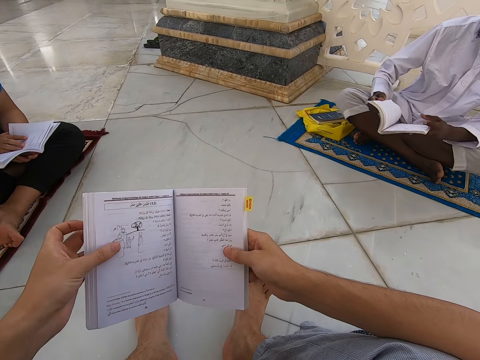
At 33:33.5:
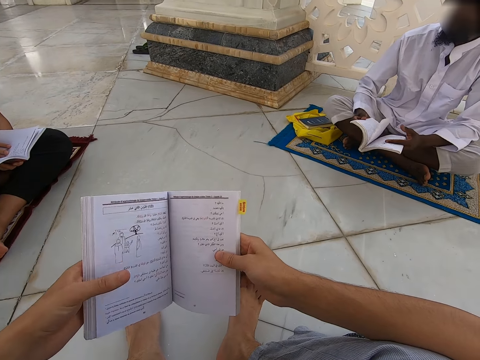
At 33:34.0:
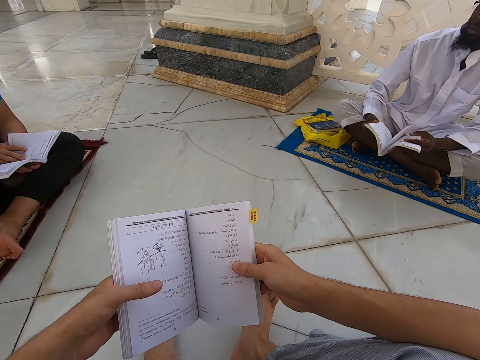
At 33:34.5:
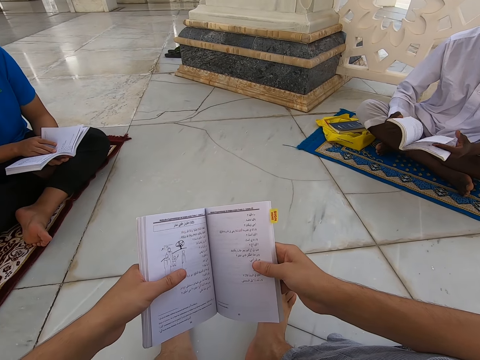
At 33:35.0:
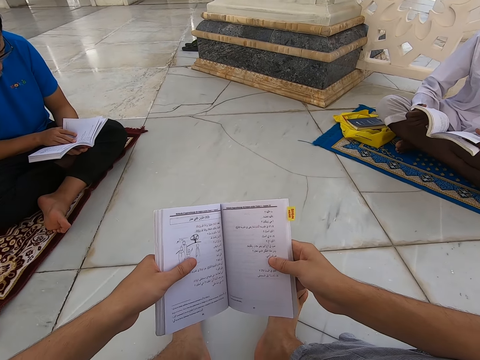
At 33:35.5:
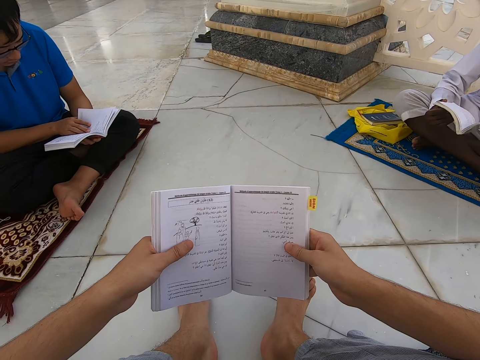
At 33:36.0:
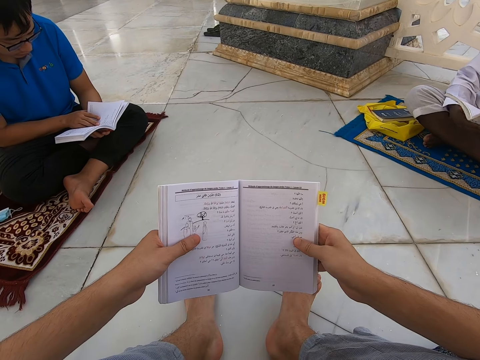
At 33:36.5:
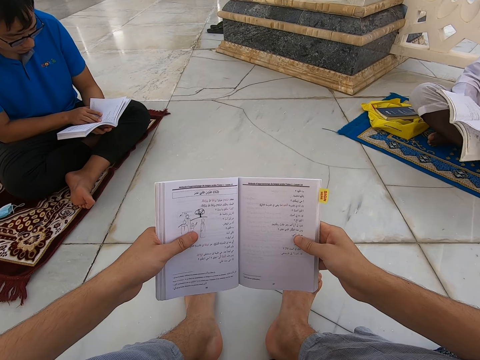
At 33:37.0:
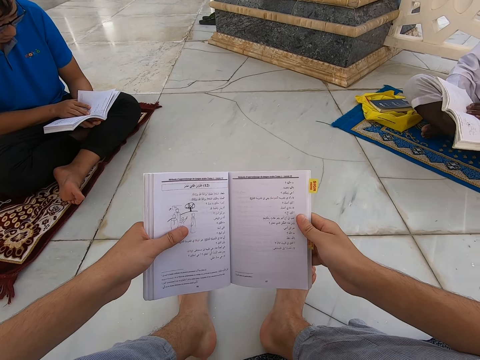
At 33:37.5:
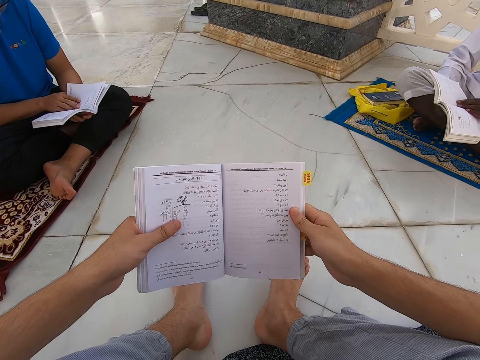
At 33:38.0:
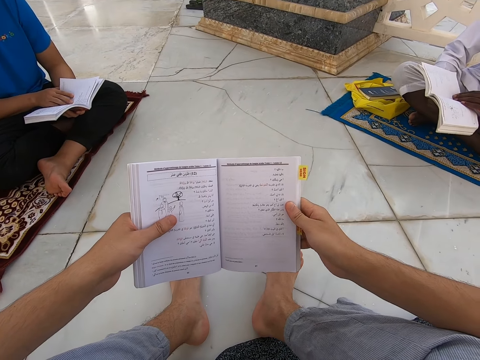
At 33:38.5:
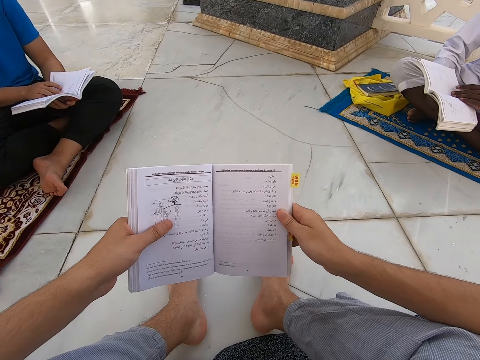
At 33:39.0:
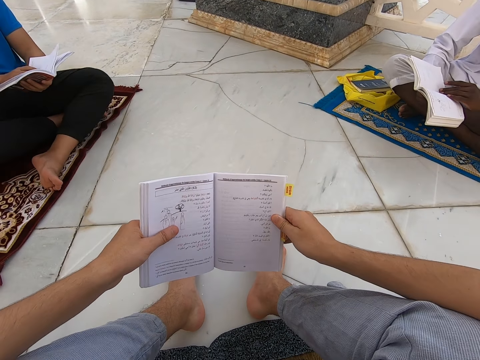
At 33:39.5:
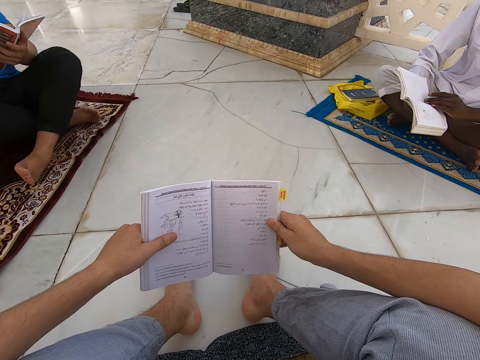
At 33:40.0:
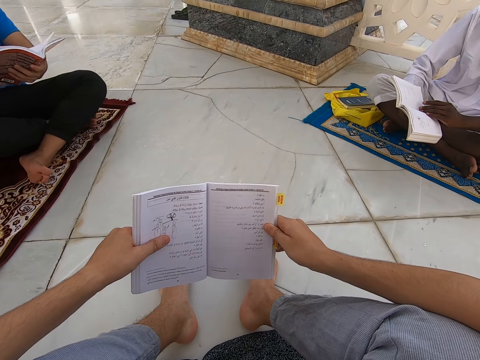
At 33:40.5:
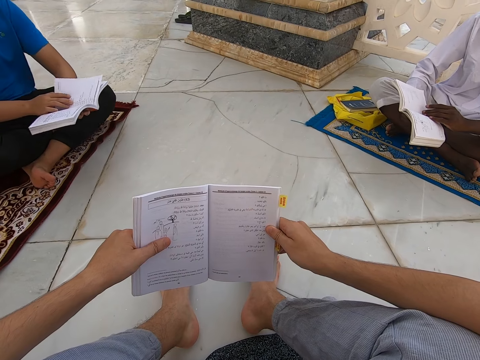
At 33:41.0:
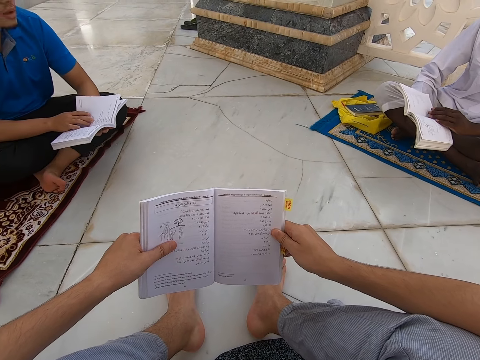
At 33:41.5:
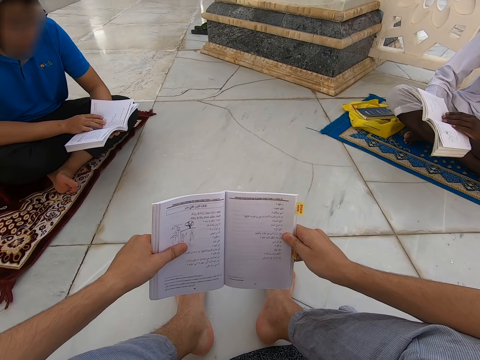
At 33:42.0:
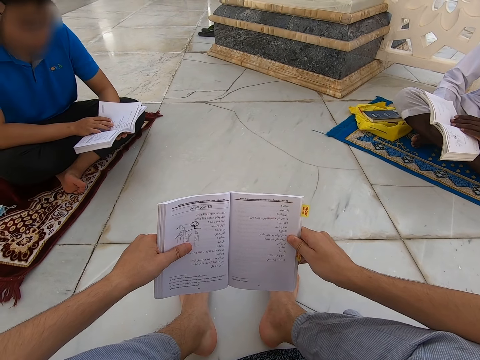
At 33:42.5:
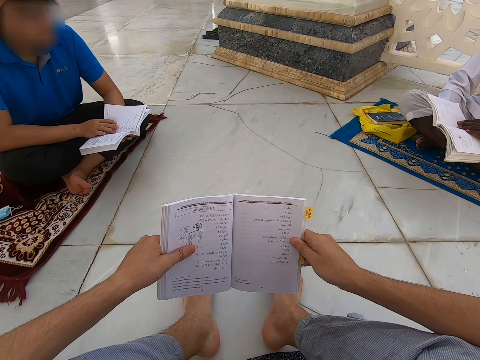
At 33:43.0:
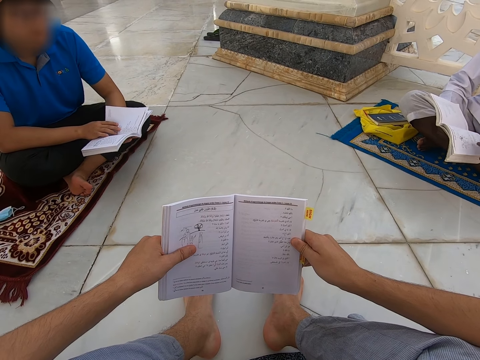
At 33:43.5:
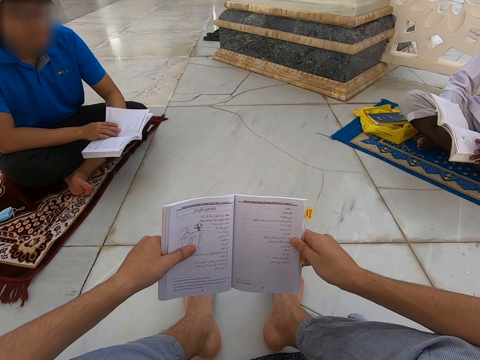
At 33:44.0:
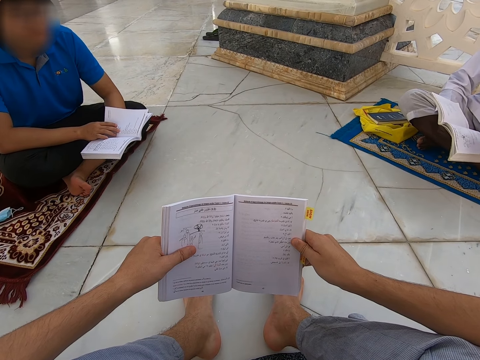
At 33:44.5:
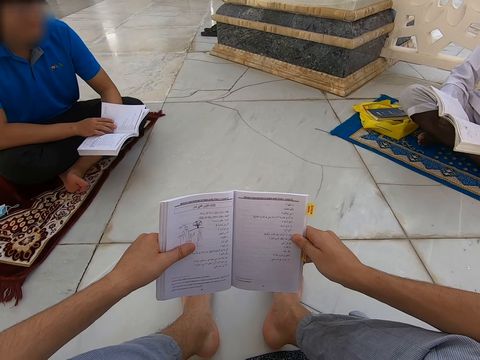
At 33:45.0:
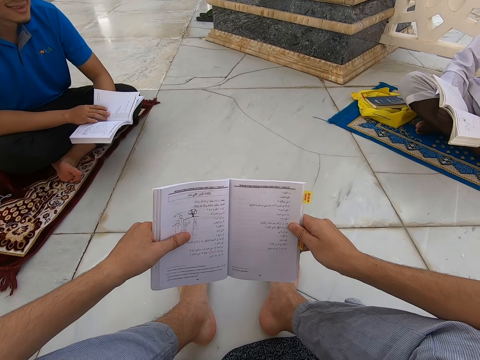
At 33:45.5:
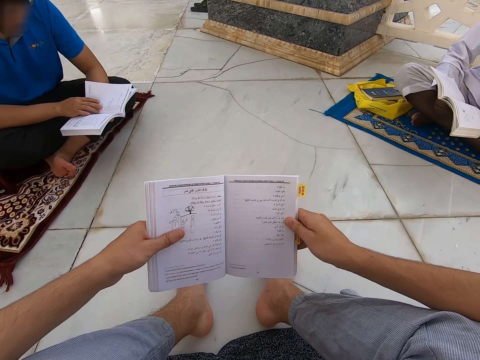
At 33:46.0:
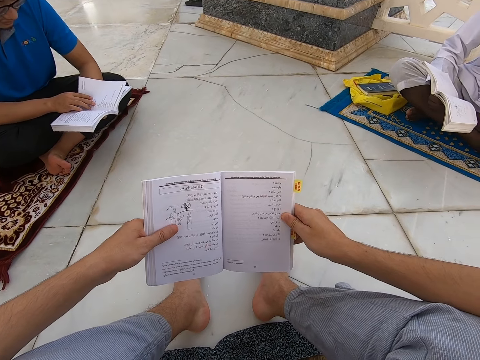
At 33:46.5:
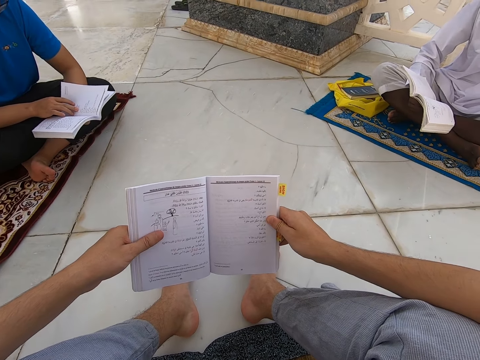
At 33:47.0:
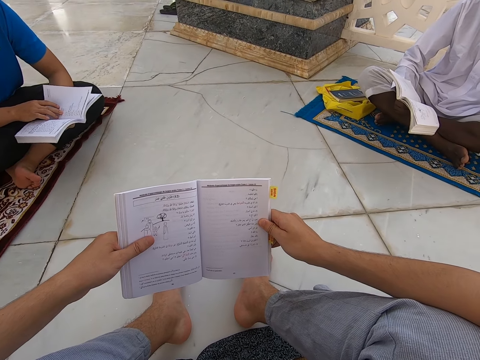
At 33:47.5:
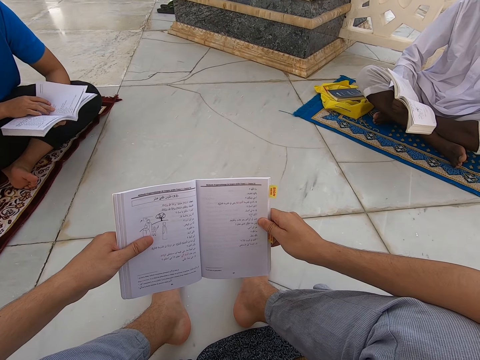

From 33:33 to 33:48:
A man peruses a book. The camera wearer reads a book.

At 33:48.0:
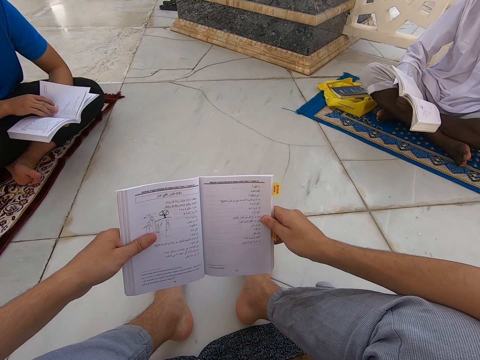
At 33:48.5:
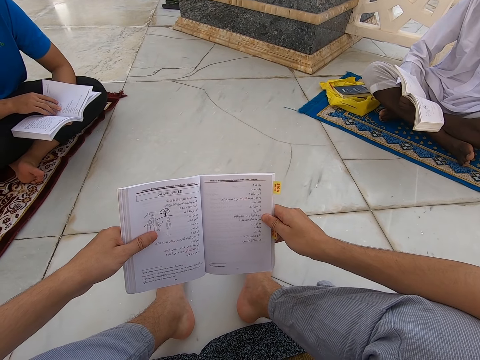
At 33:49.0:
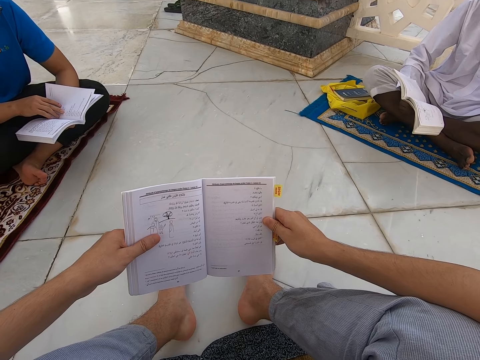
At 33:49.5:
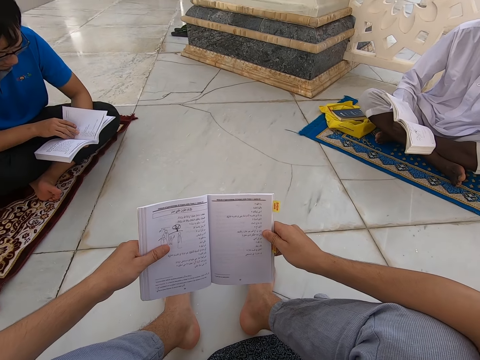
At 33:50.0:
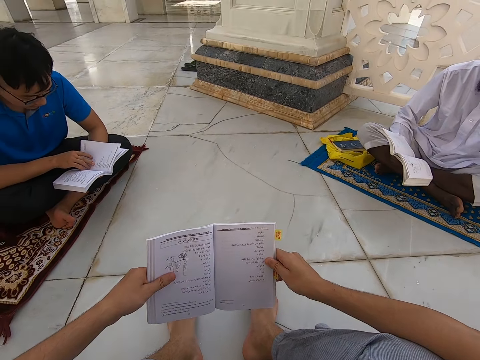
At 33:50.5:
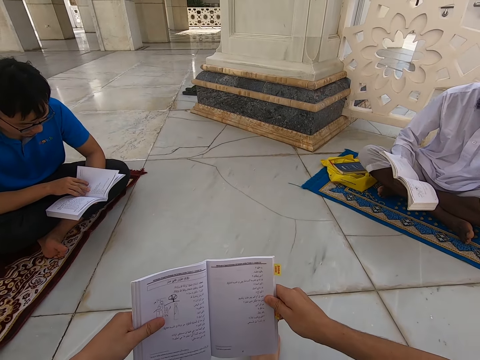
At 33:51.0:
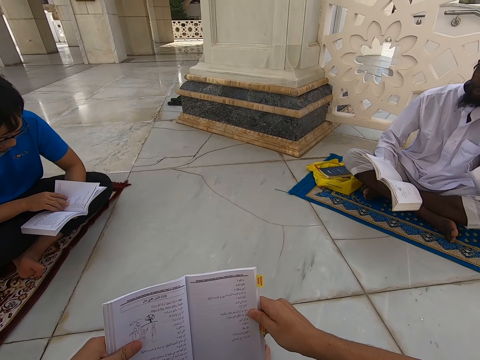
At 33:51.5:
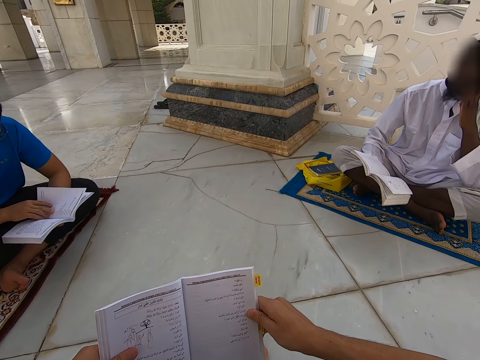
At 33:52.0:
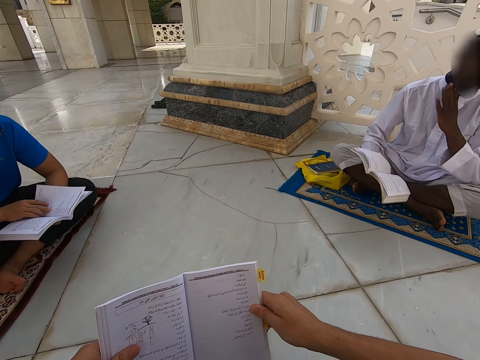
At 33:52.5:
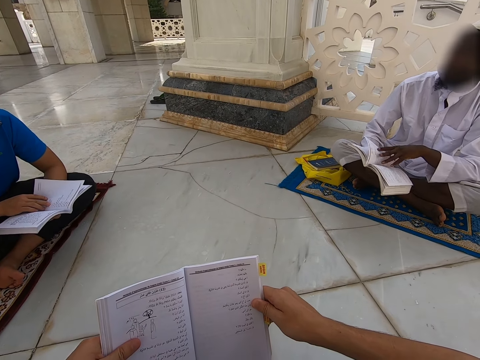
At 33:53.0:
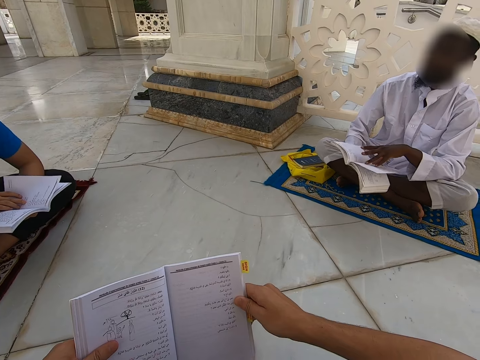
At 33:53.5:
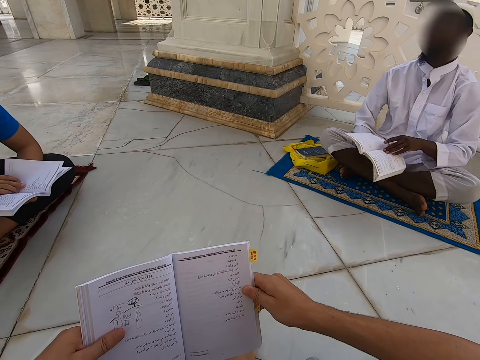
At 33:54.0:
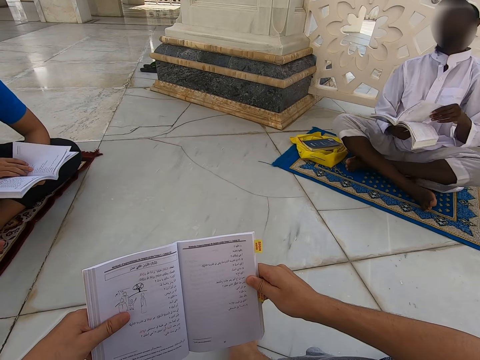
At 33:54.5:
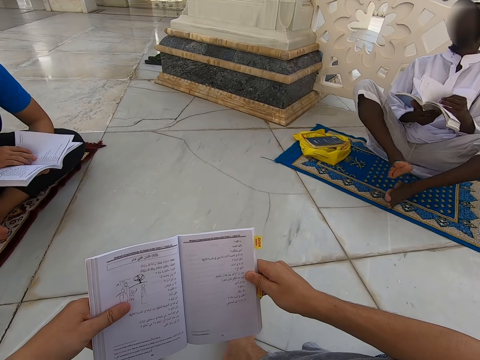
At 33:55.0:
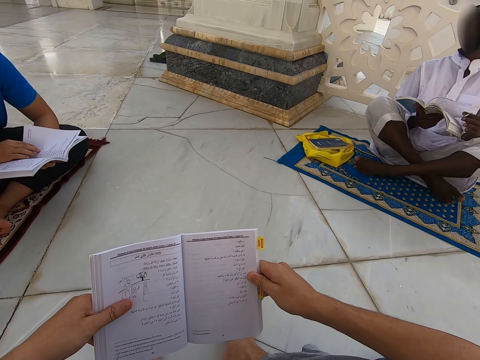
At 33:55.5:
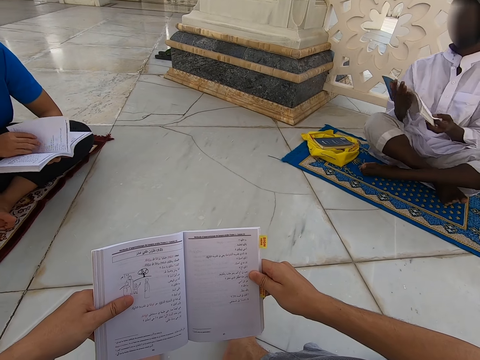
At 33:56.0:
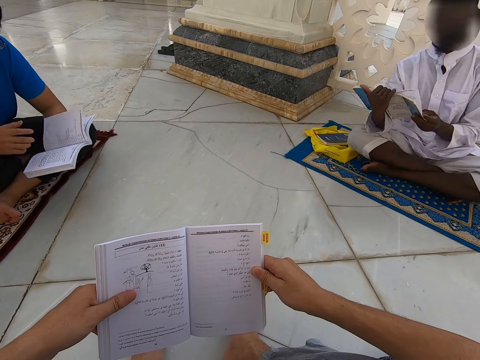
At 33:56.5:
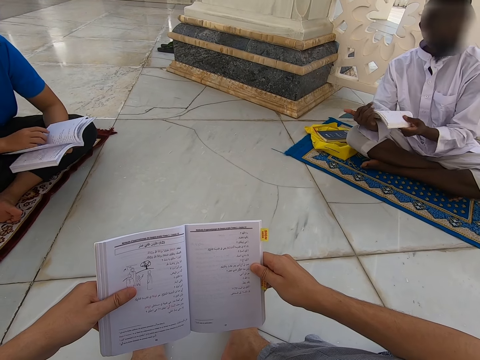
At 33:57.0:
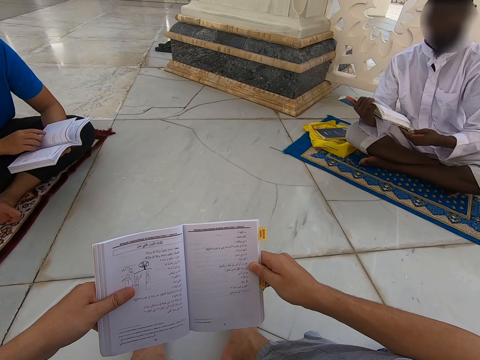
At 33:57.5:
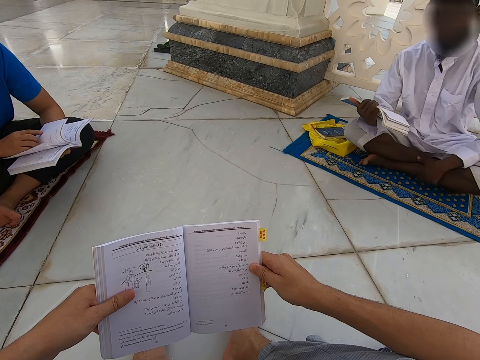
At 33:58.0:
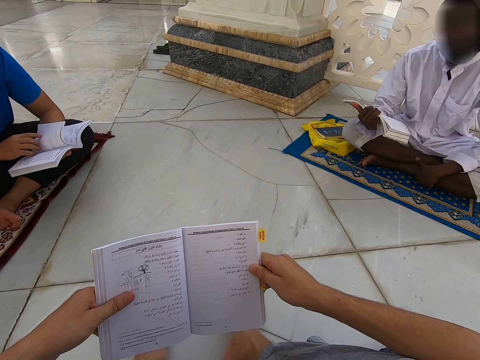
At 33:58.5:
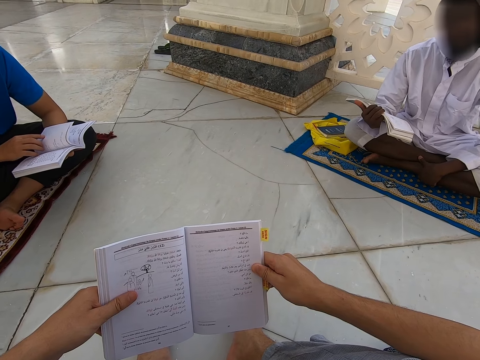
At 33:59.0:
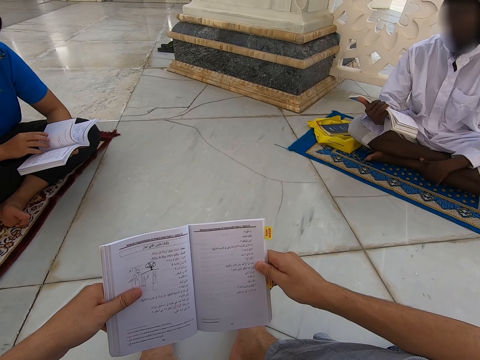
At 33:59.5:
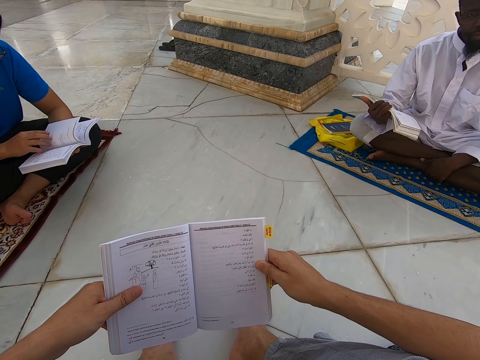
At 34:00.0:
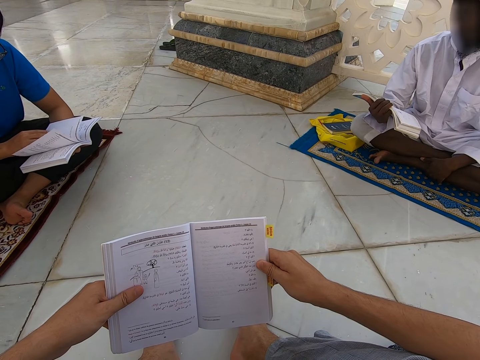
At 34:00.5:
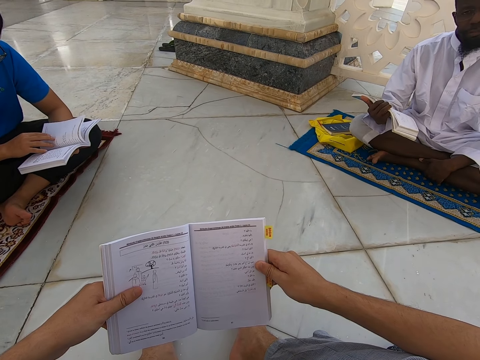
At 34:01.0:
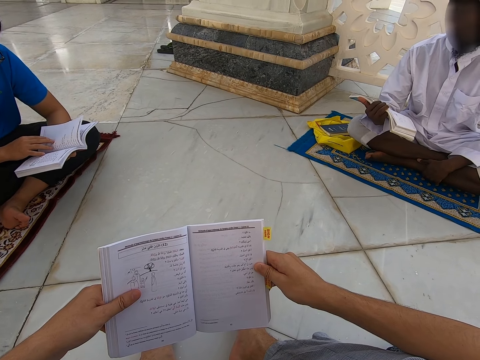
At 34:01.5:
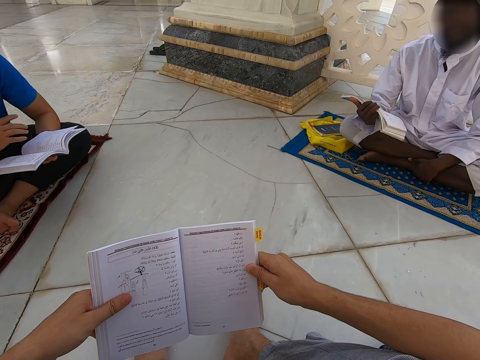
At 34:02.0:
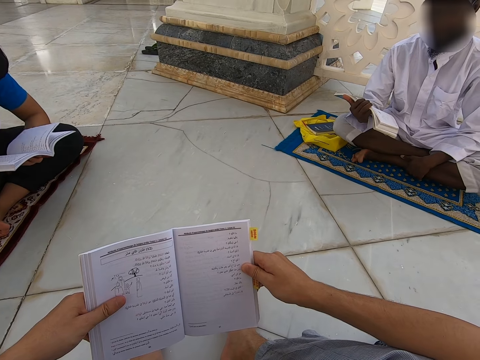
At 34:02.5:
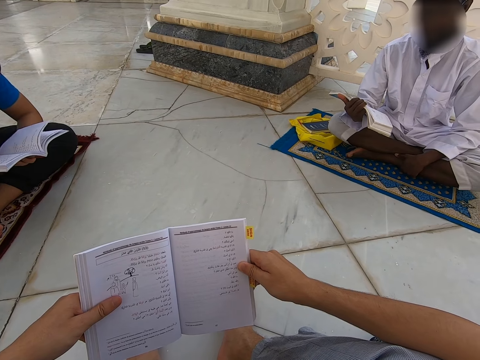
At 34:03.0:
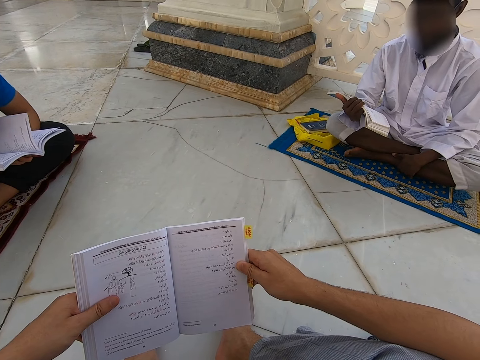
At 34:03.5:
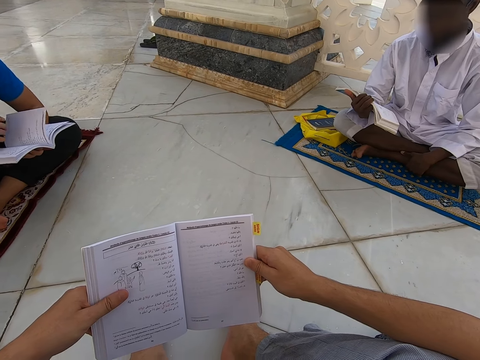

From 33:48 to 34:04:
A man peruses a book. Another man peruses a book.
